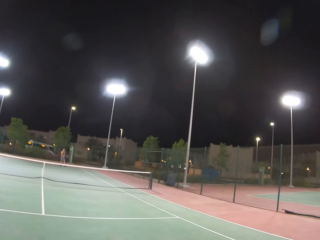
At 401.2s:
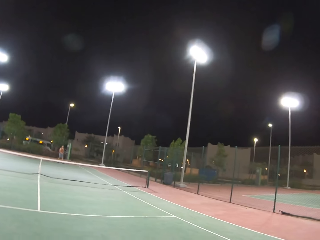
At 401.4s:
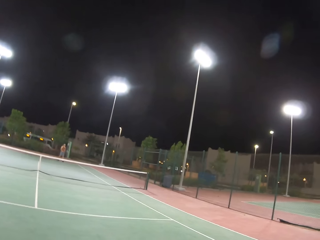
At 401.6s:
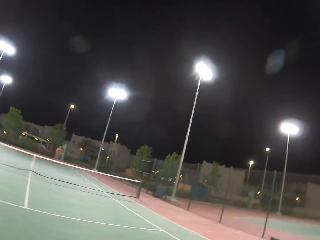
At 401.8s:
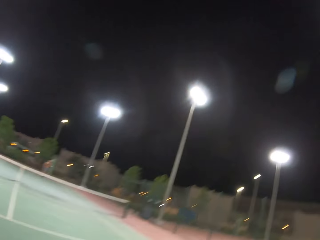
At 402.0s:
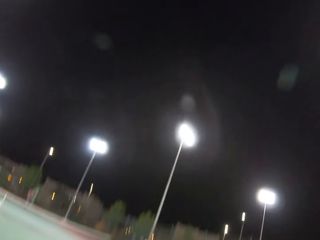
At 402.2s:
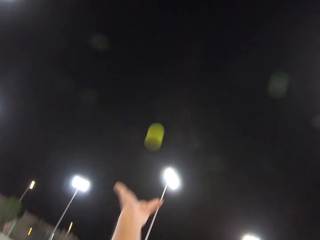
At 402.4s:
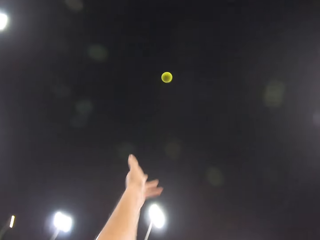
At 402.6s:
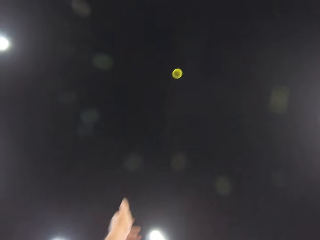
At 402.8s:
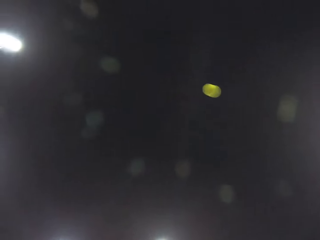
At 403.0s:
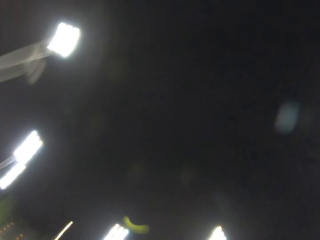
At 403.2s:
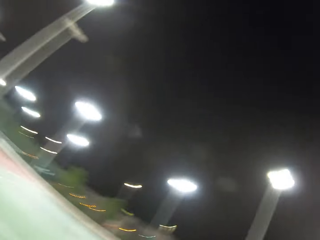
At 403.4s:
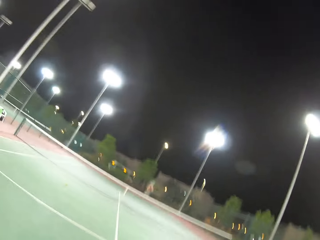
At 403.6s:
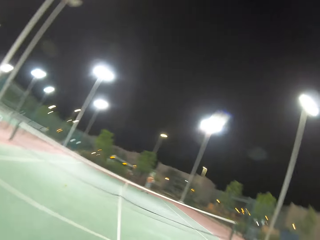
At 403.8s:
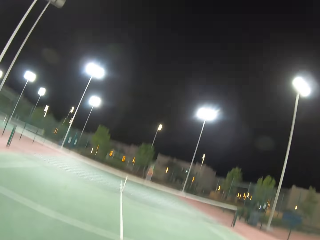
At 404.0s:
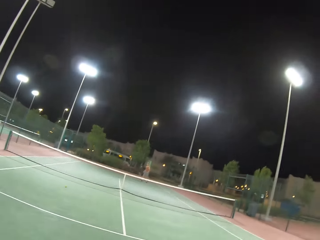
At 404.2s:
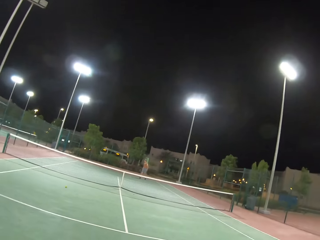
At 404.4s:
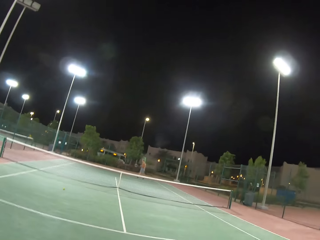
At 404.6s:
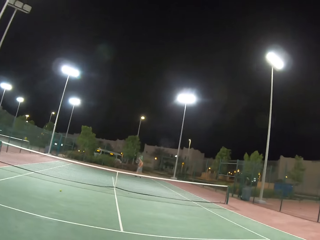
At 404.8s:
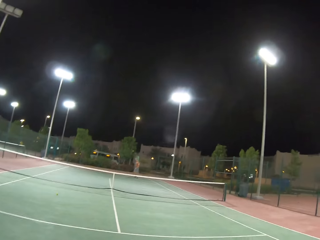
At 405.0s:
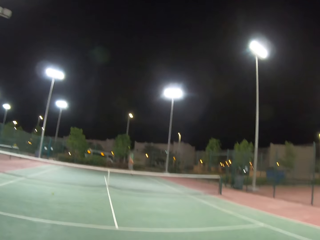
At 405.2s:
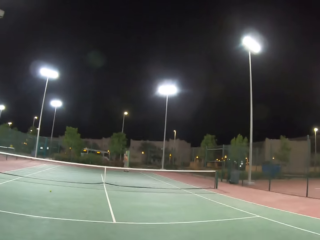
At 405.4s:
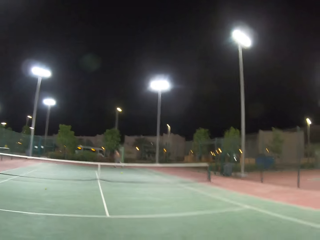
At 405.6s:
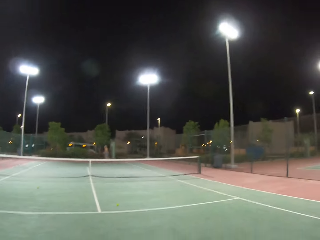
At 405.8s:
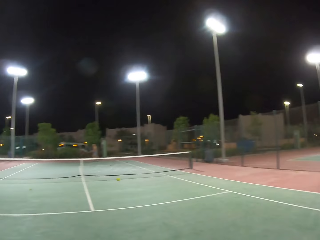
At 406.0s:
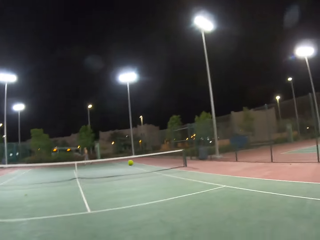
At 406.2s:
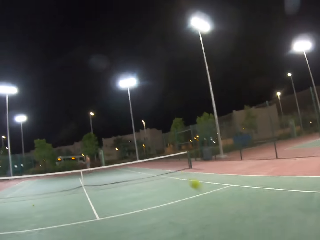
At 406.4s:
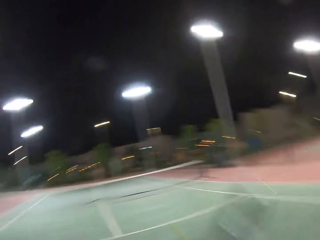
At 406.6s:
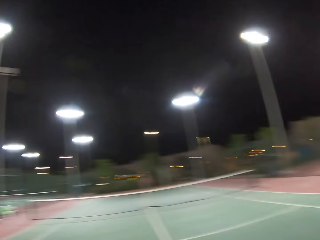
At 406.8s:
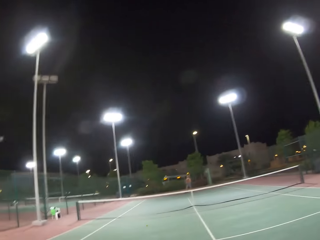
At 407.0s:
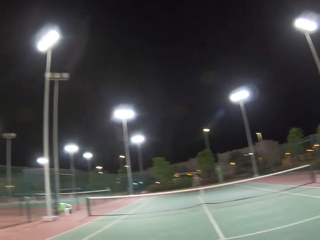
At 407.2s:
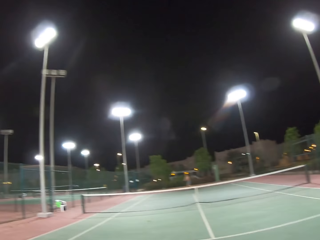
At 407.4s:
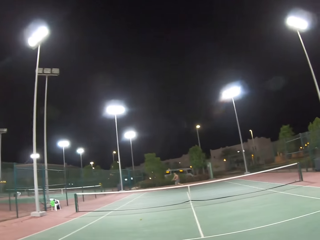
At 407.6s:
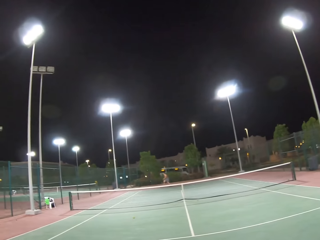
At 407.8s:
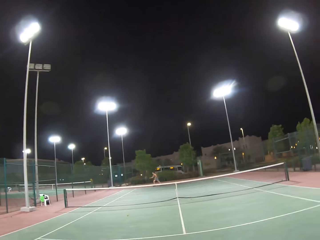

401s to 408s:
The camera wearer plays tennis with a man.

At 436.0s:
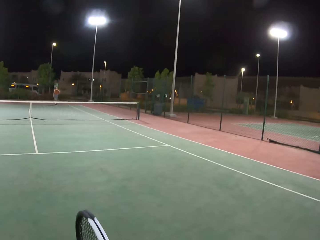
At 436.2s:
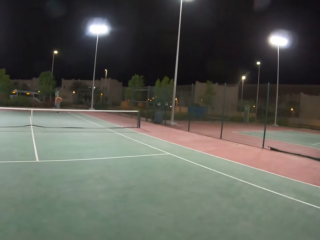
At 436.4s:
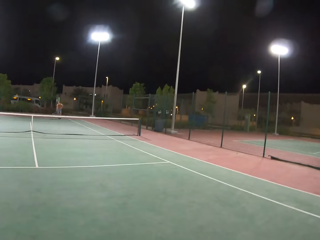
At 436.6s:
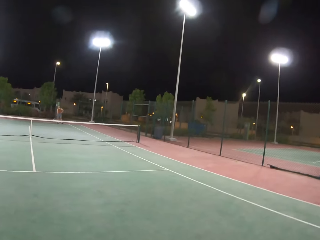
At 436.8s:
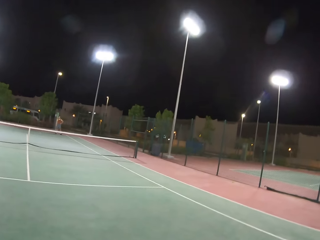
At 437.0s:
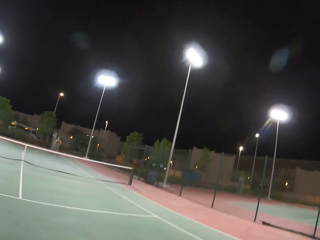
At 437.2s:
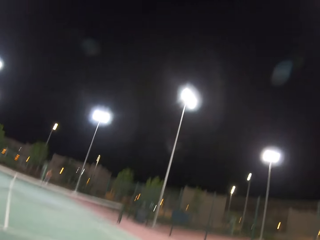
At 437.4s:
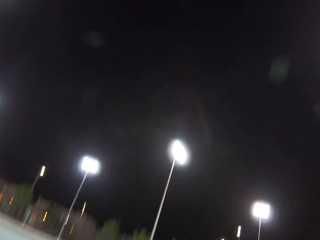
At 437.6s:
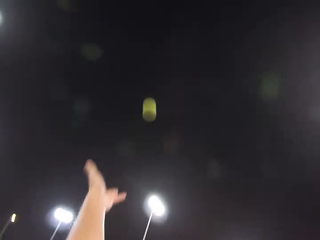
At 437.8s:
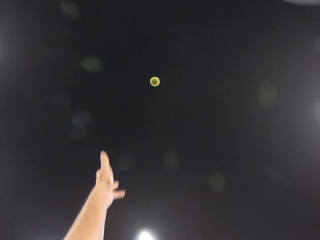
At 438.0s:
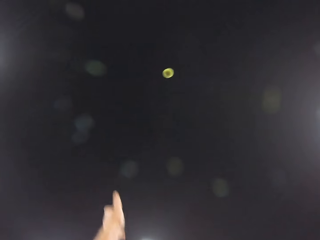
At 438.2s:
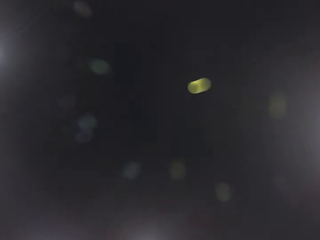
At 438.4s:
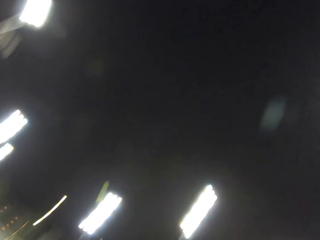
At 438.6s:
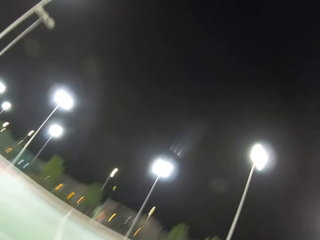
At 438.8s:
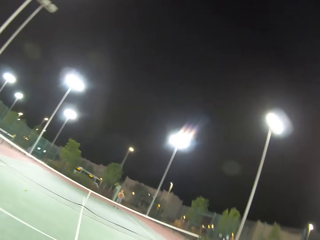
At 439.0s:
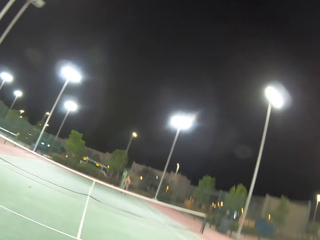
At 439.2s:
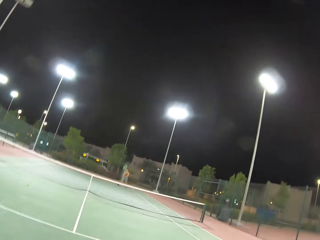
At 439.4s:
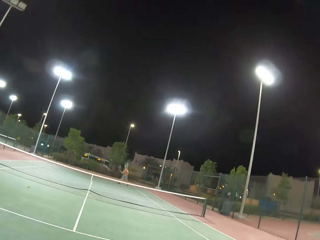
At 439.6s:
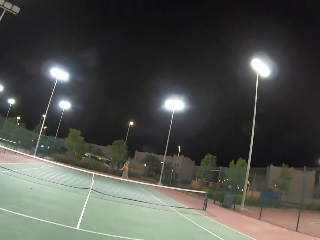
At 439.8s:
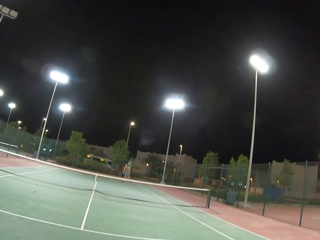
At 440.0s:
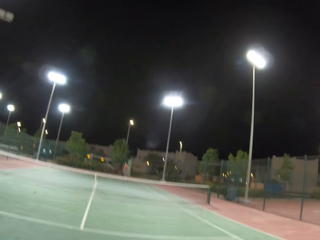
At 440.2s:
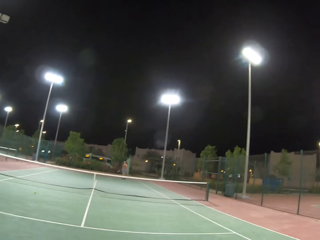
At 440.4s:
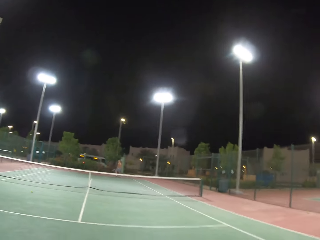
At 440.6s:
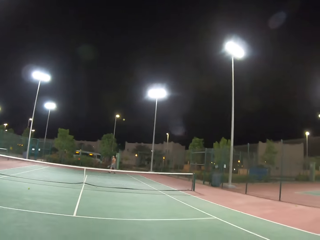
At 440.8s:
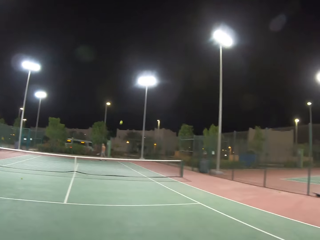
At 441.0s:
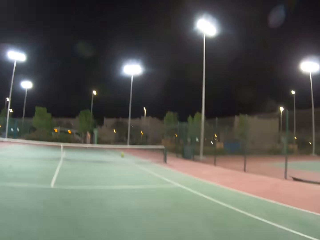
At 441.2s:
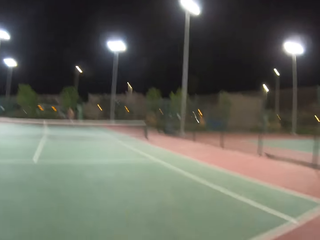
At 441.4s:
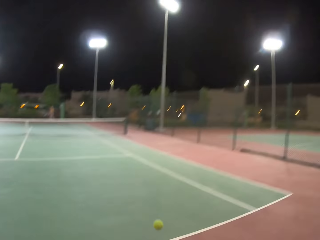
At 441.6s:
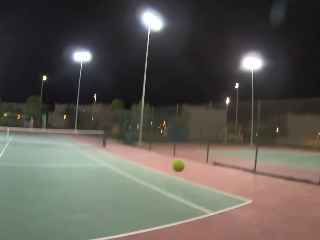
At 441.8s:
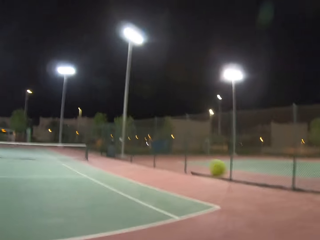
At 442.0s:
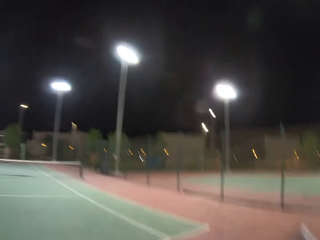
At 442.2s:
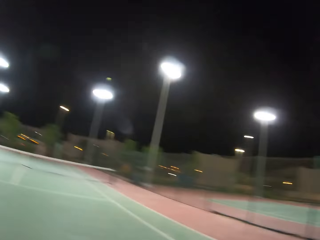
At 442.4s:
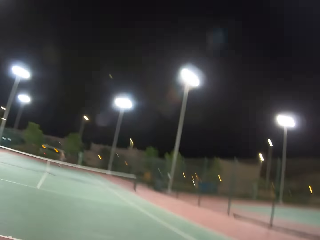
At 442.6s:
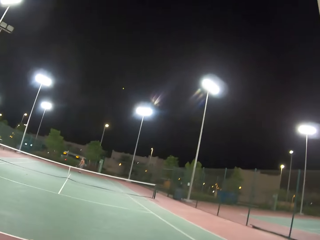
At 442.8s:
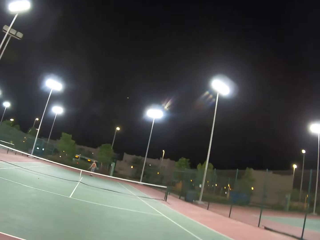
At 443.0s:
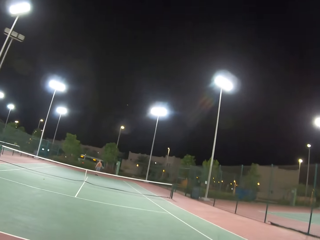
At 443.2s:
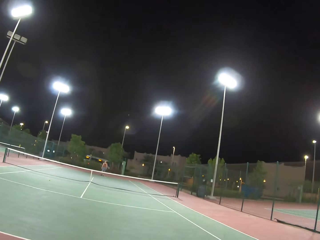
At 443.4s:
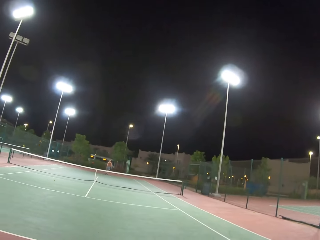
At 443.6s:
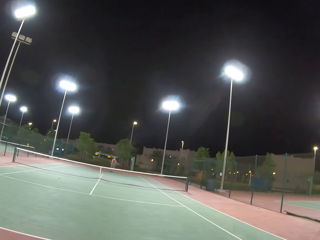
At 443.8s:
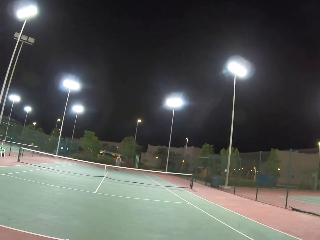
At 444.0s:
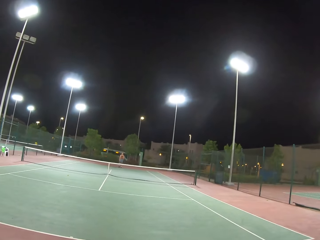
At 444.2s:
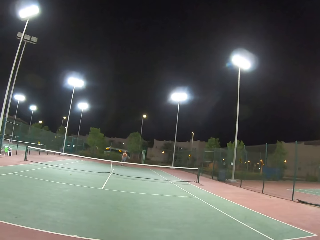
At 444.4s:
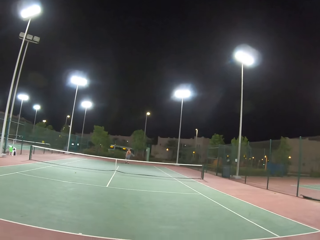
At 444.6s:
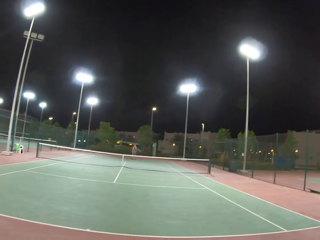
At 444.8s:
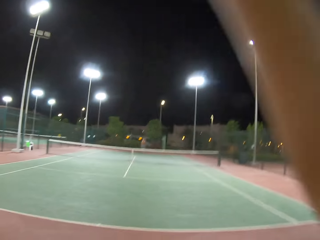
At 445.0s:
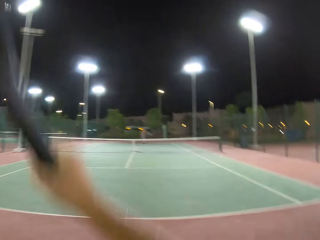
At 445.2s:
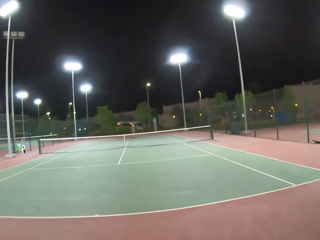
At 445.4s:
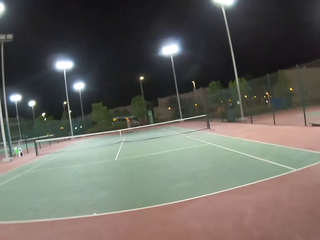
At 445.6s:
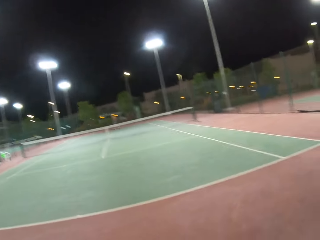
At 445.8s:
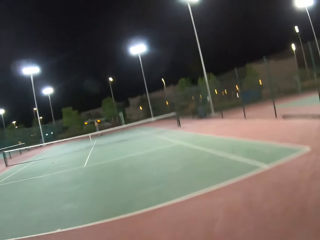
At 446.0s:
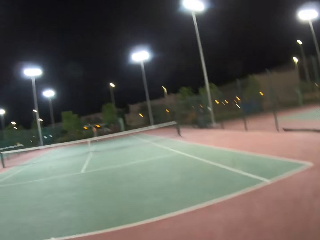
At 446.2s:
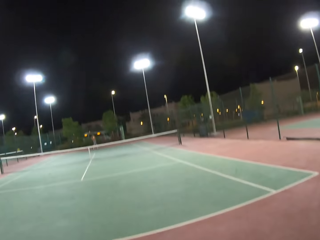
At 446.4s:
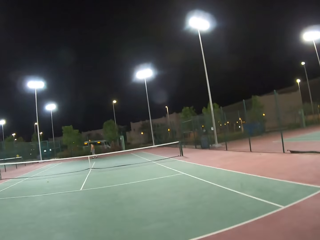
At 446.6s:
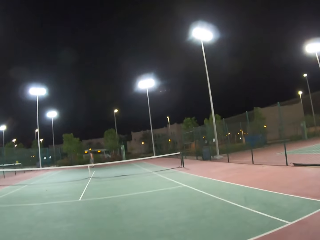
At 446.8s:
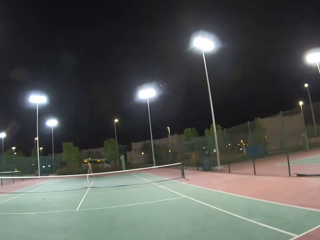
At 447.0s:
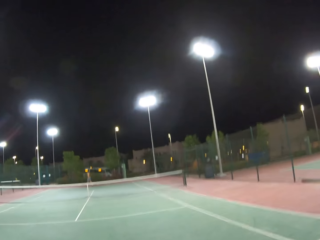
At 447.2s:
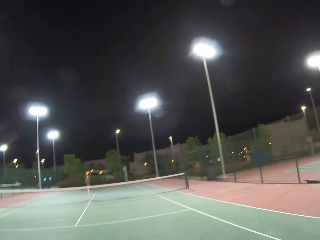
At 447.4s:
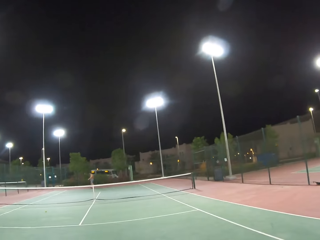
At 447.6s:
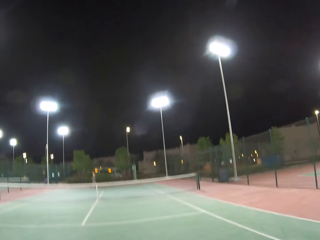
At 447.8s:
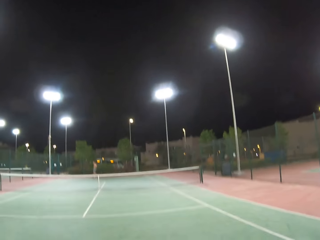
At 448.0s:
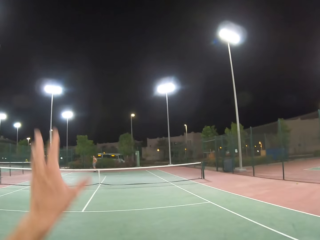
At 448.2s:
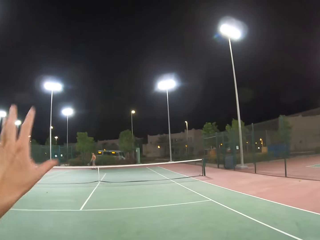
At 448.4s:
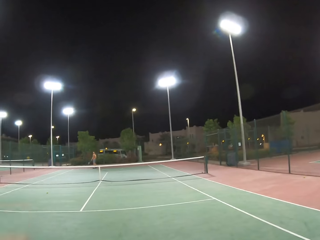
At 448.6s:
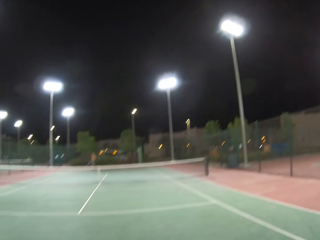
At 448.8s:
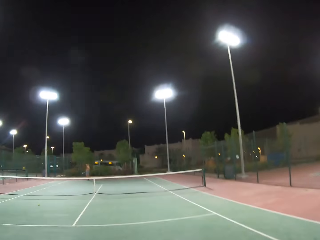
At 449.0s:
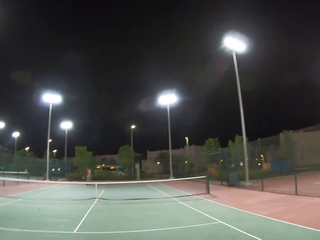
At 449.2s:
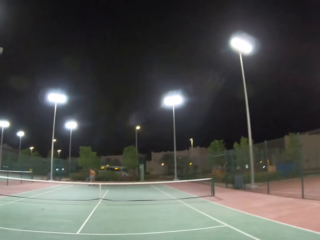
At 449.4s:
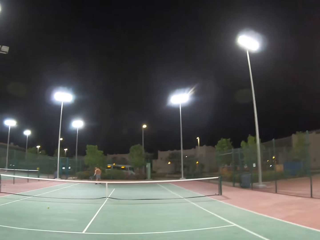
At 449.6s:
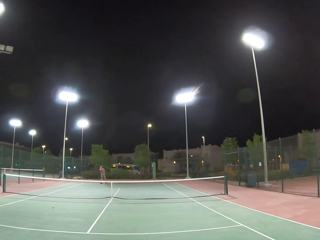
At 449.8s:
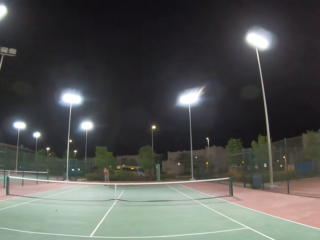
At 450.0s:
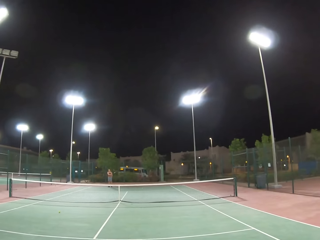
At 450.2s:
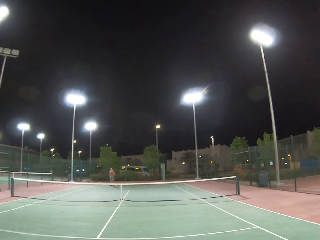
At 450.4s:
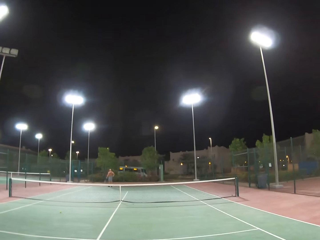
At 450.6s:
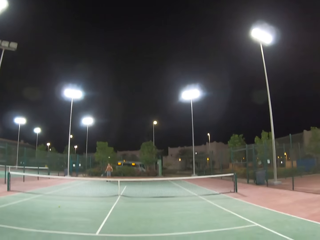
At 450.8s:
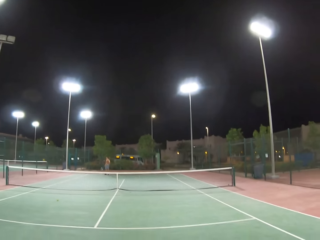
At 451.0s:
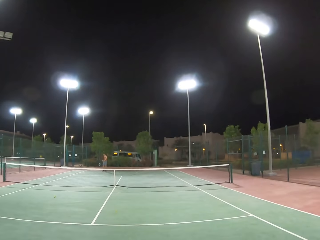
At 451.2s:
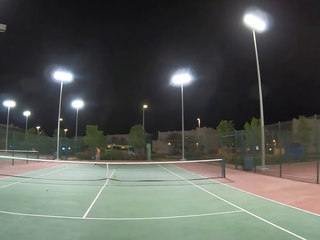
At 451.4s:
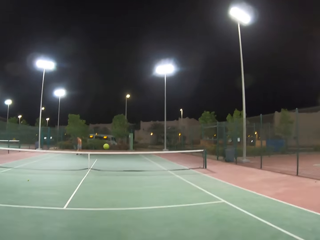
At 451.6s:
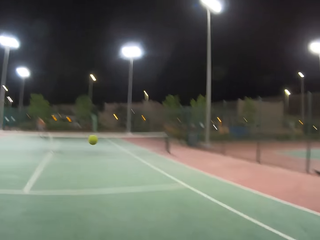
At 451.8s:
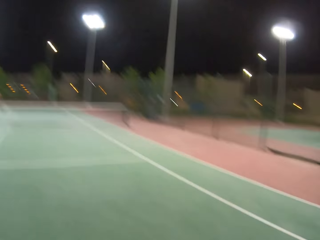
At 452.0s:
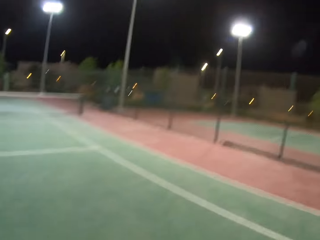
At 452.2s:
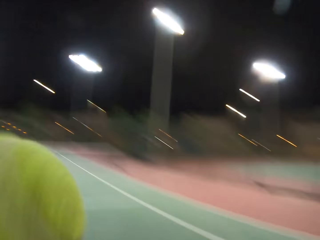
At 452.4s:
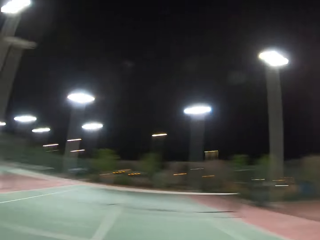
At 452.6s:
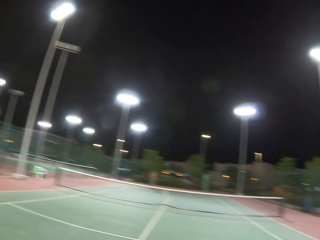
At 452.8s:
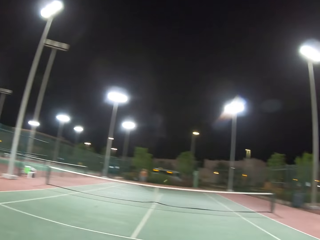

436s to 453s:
The camera wearer plays tennis or badminton with a man. The man walks around the tennis court. The camera wearer moves their hand. The man throws a tennis ball.
